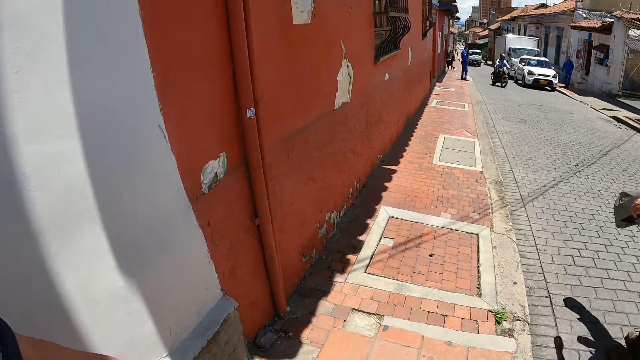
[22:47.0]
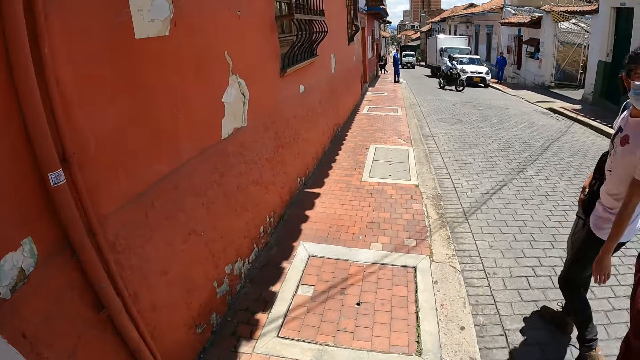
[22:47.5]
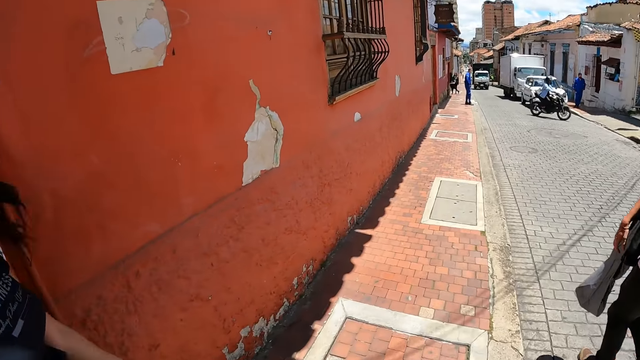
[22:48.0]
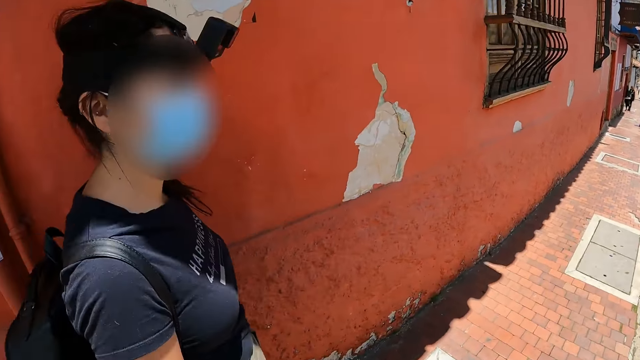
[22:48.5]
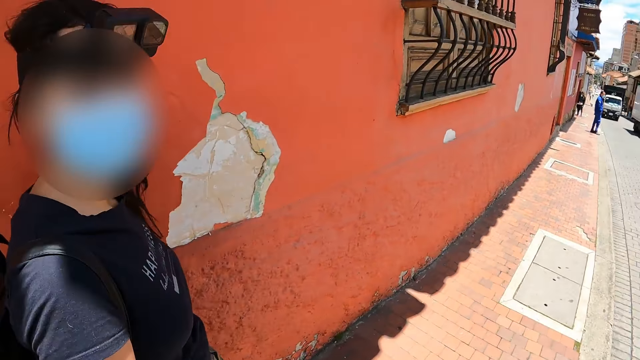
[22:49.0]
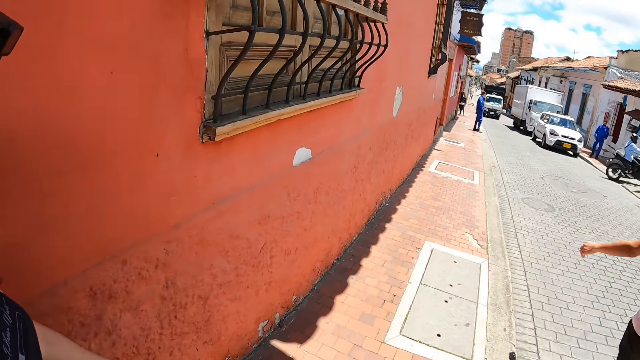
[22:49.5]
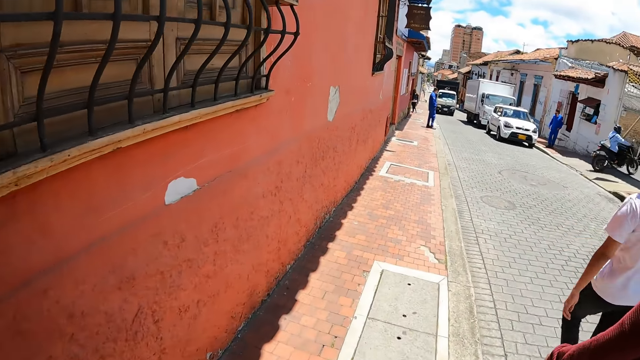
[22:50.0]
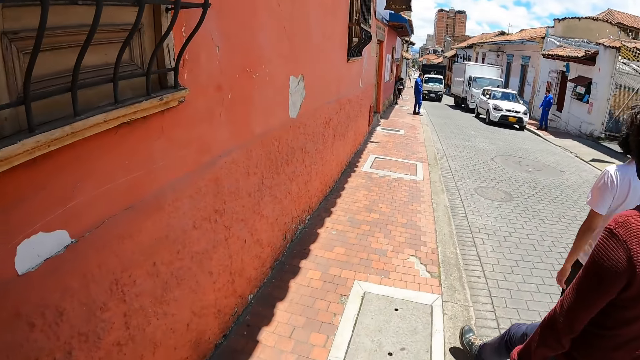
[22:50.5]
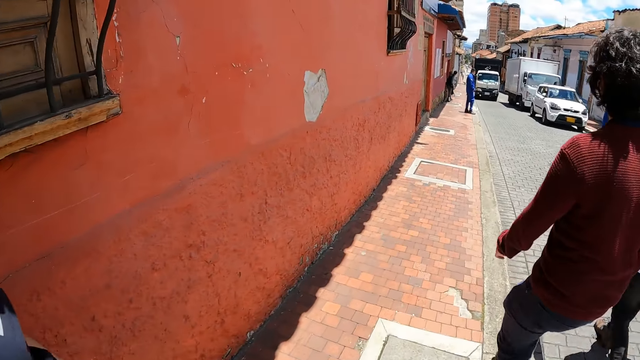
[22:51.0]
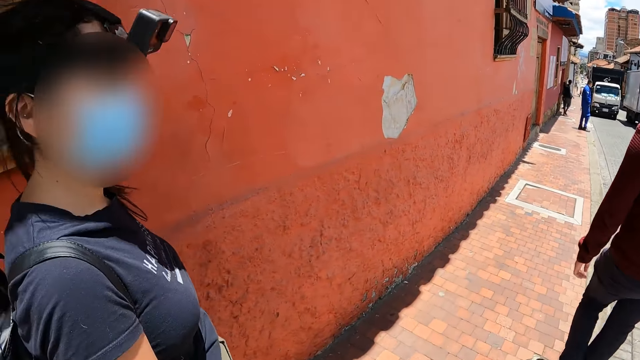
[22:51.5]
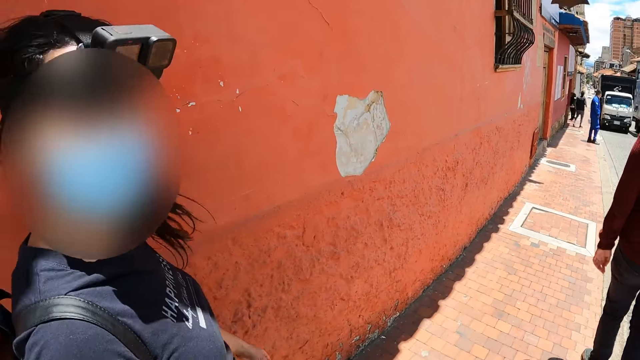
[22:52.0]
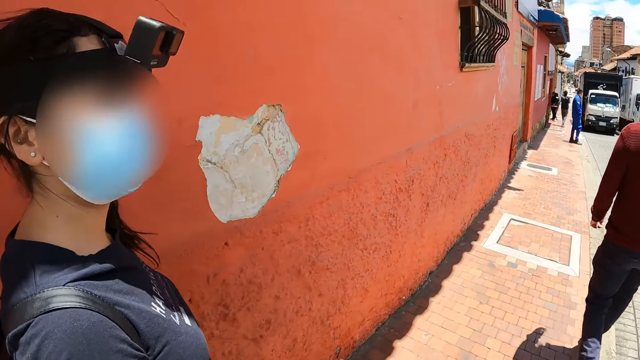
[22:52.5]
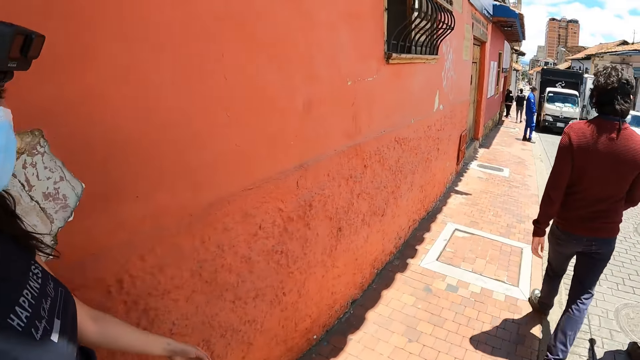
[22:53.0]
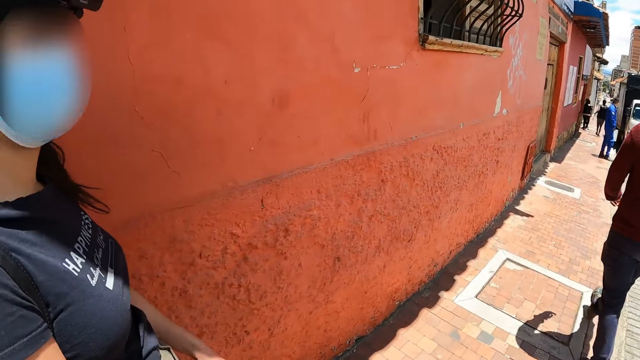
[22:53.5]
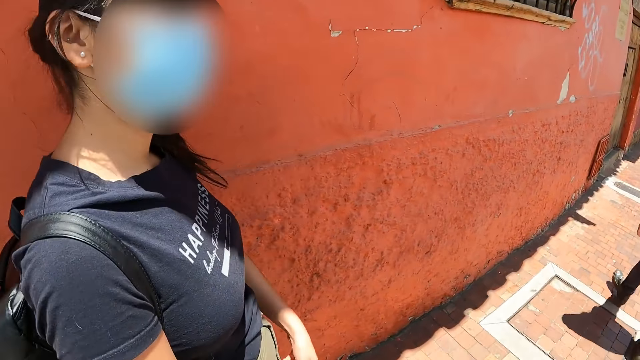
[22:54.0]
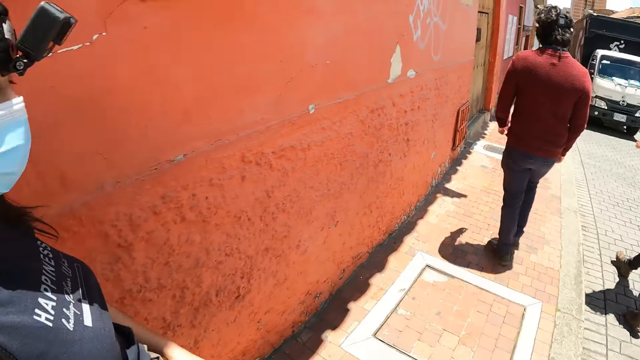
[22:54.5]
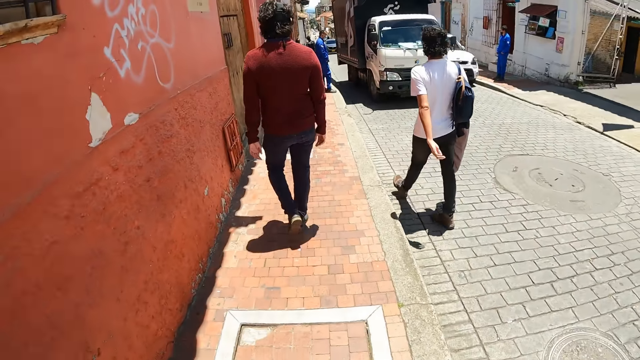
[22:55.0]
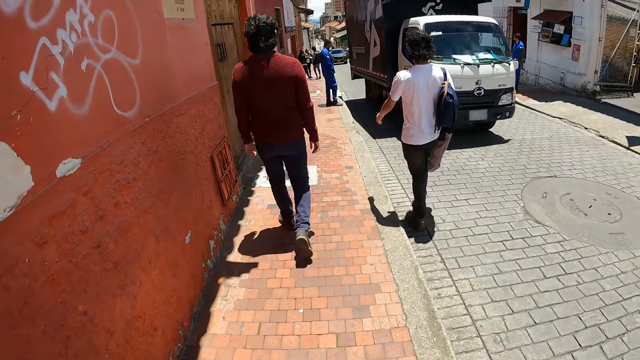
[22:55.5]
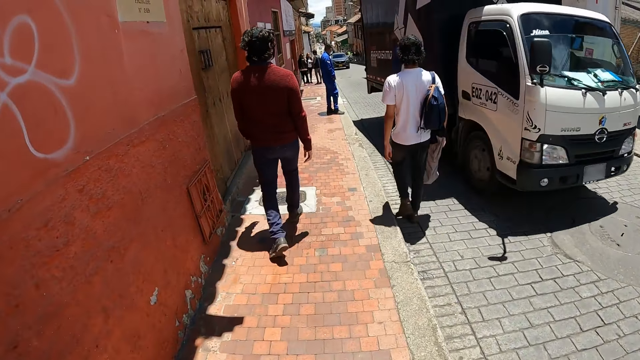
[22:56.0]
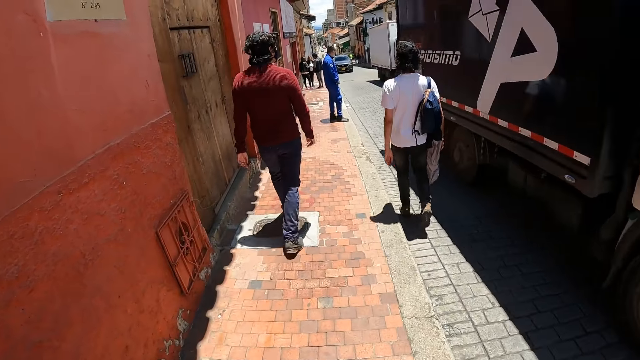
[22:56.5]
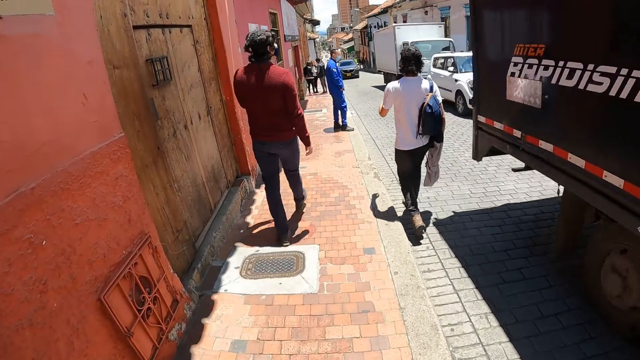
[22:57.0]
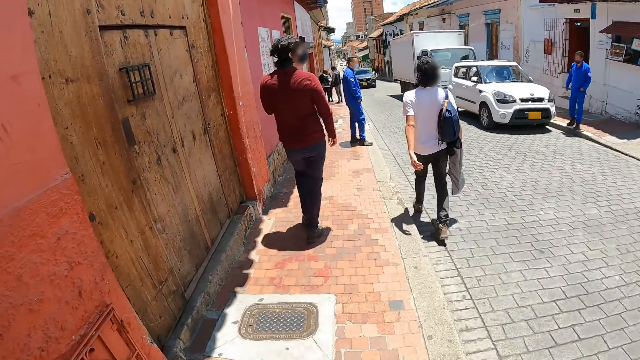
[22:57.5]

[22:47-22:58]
The person looks back. Another person looks at the camera wearer.

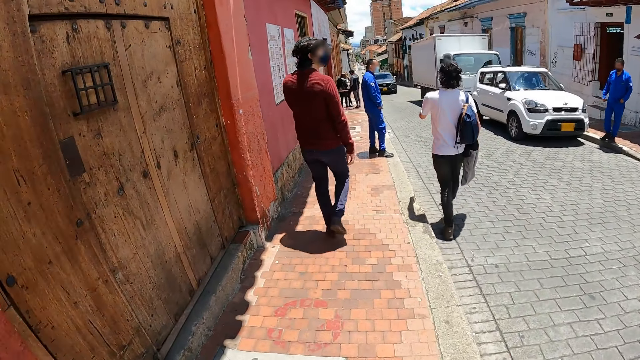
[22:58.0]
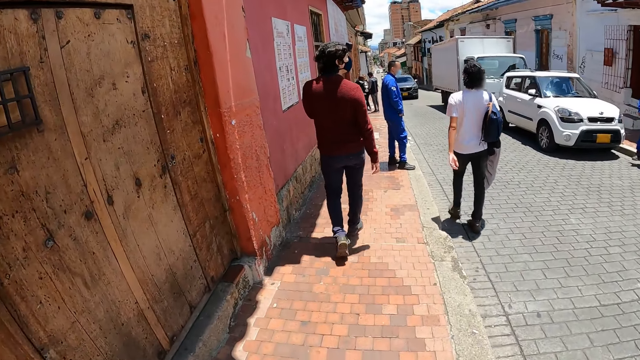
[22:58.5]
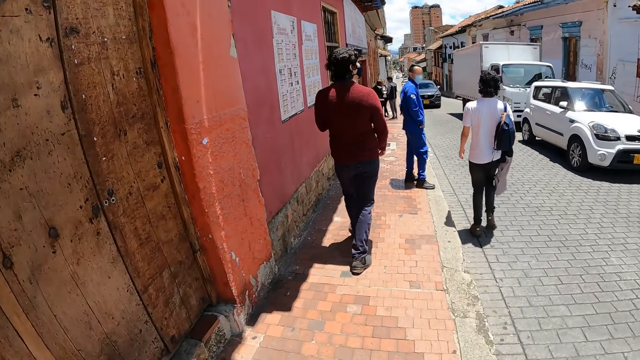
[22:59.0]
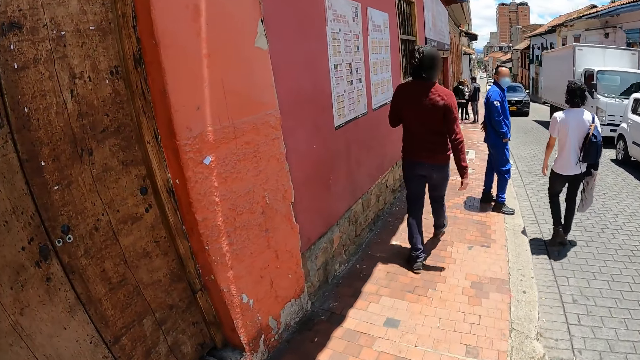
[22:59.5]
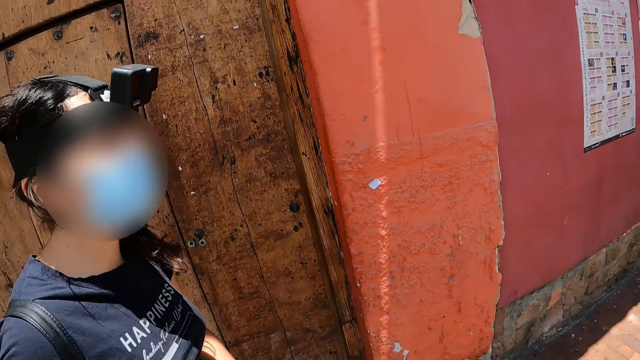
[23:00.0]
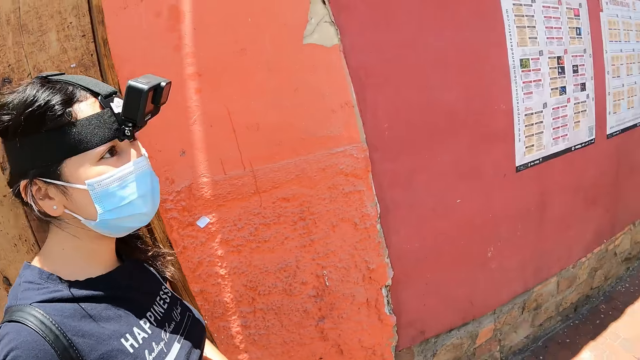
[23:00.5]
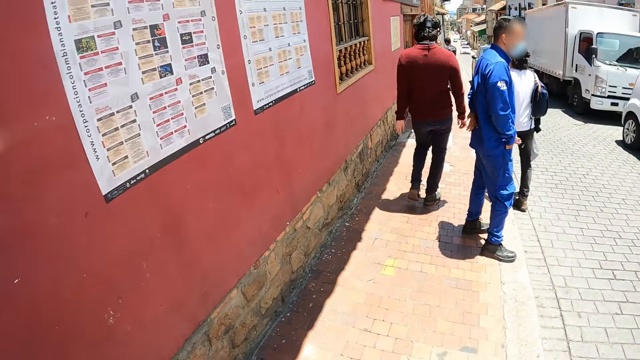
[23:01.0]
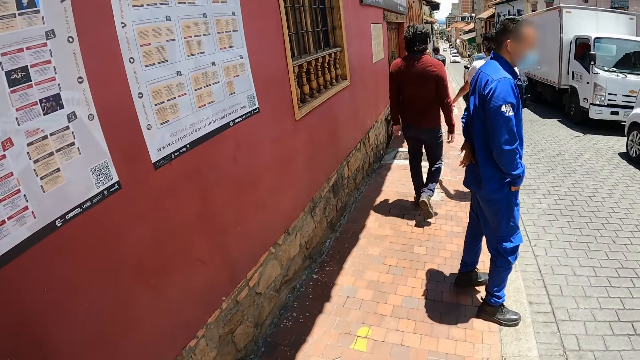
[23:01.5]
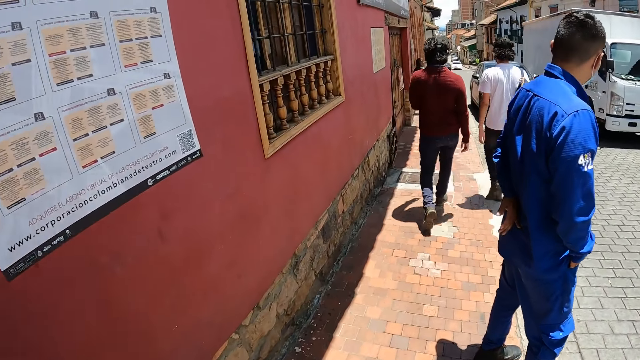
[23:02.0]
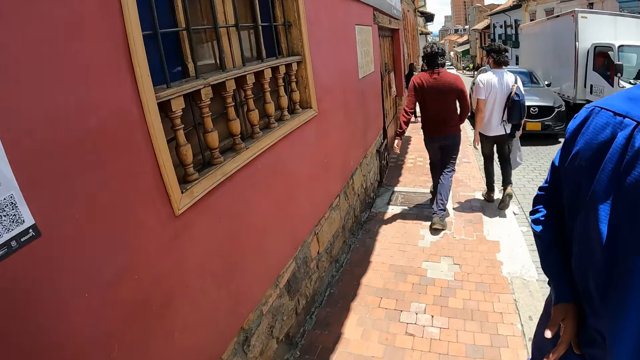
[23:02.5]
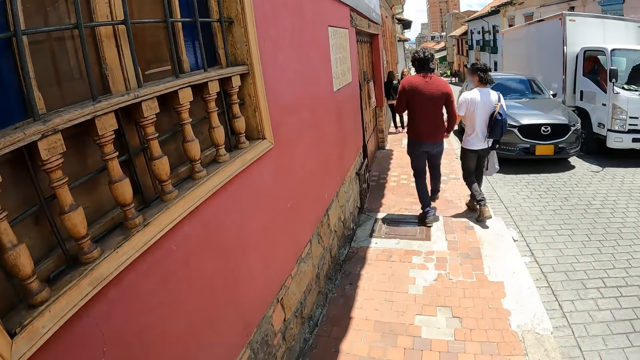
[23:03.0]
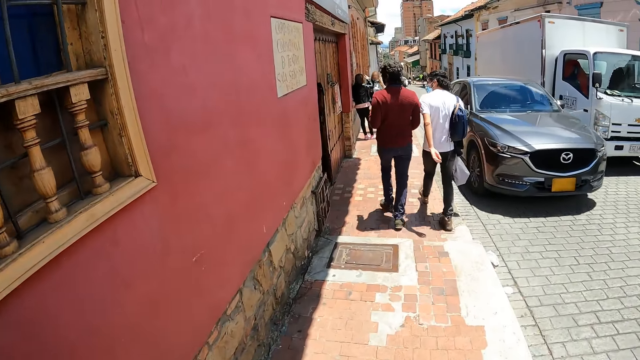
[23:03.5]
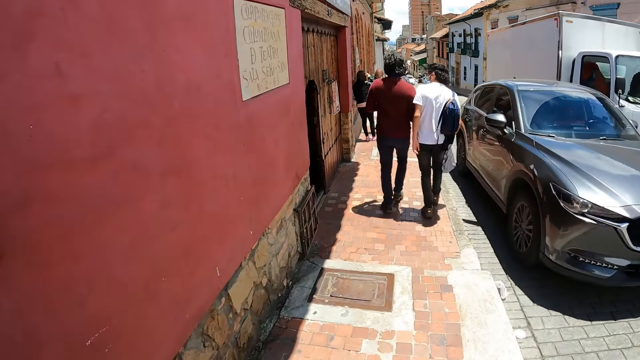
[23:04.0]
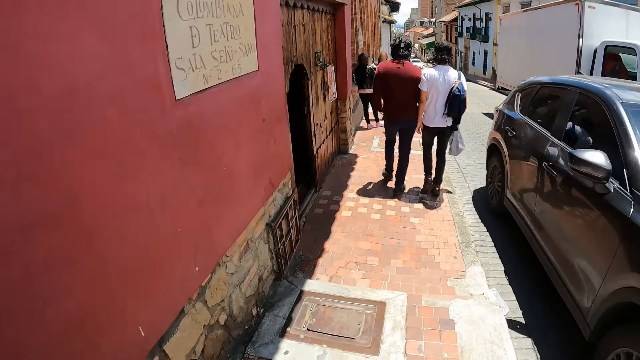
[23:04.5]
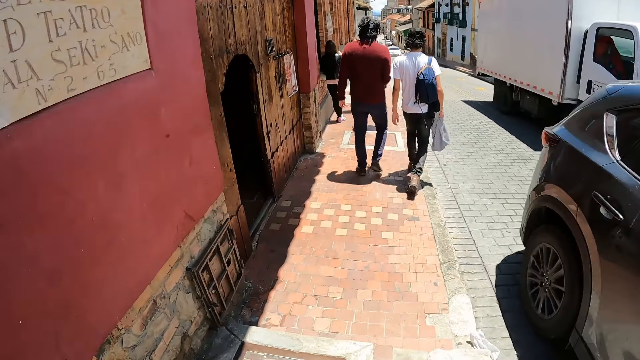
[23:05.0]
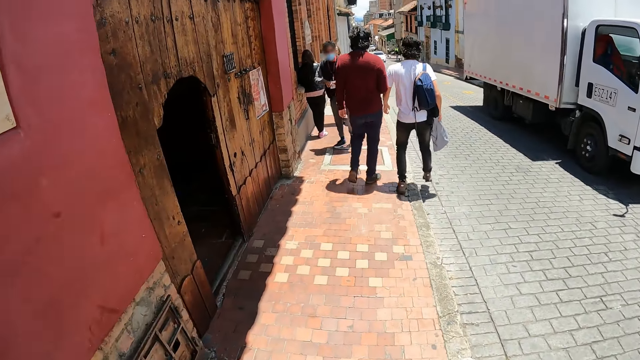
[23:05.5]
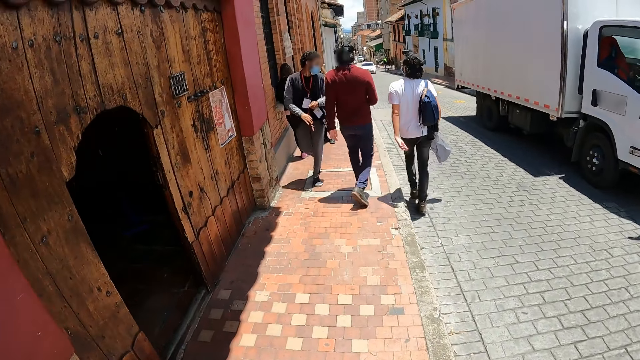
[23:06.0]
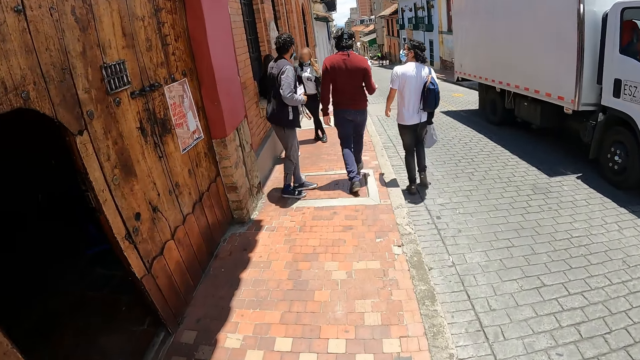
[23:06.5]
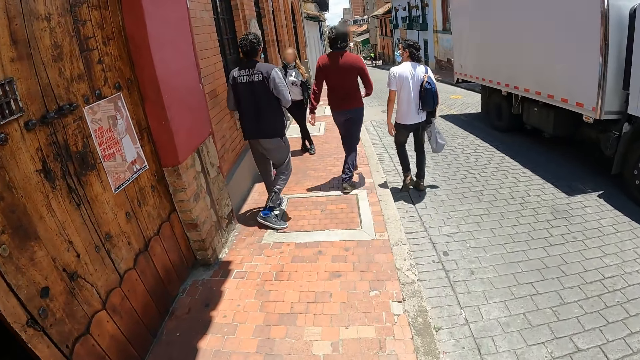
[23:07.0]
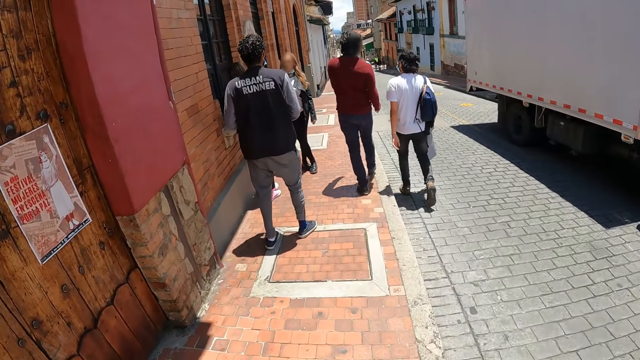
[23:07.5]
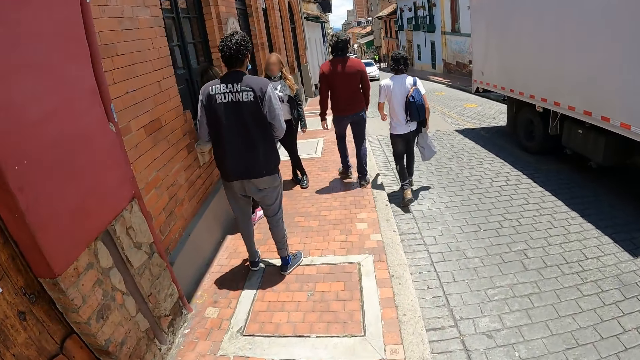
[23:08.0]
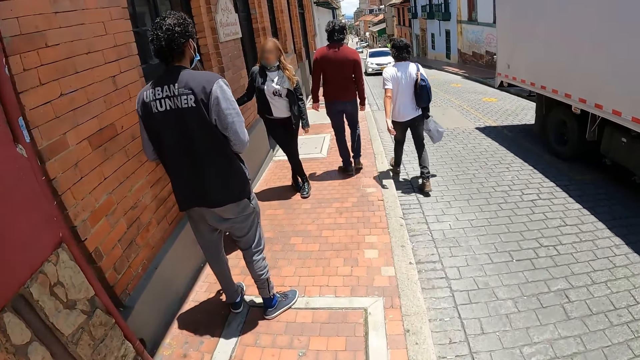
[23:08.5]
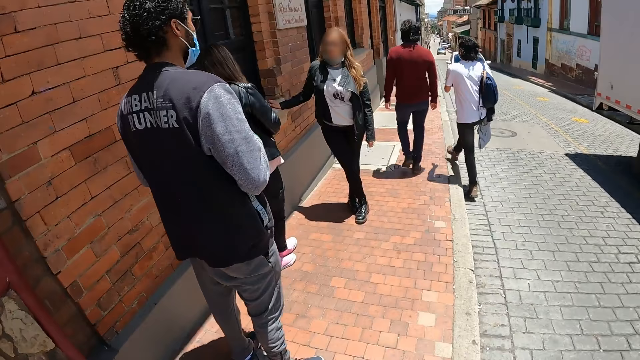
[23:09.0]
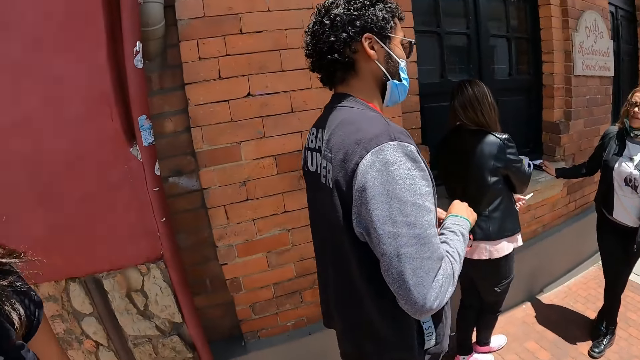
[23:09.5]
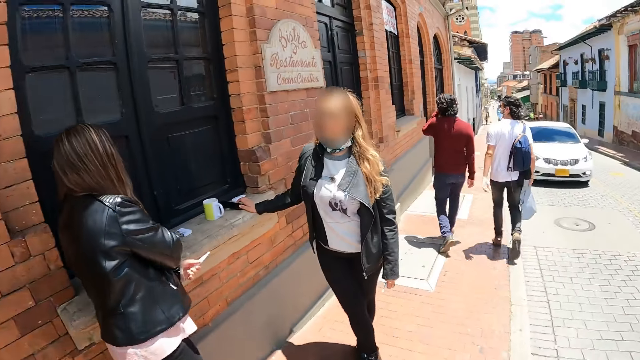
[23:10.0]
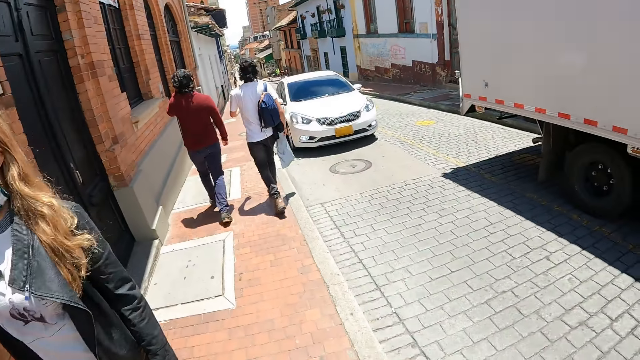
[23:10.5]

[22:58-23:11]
The camera wearer looks at a person. Another person interacts with yet another person.
